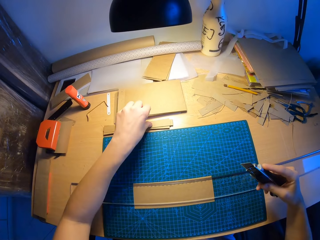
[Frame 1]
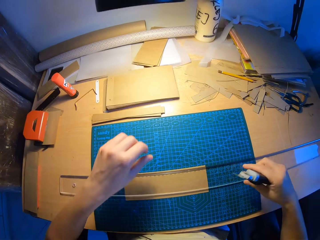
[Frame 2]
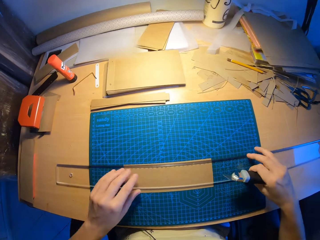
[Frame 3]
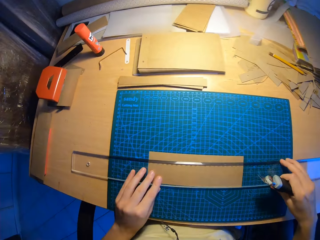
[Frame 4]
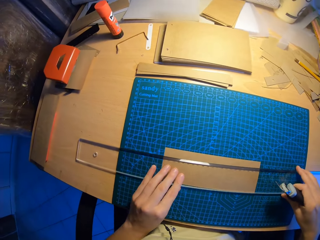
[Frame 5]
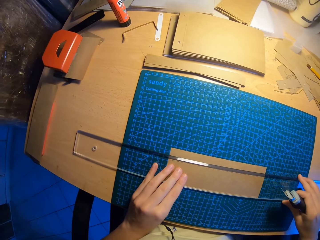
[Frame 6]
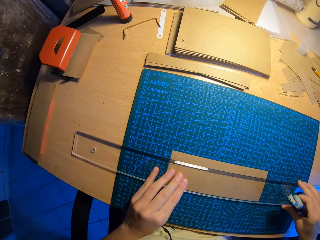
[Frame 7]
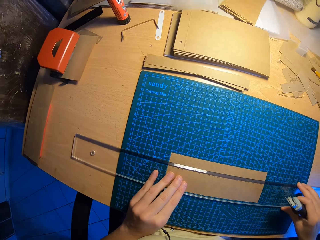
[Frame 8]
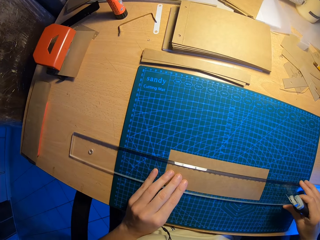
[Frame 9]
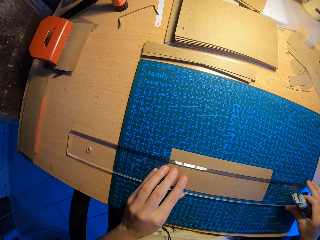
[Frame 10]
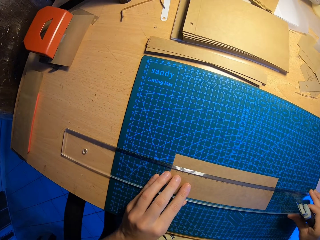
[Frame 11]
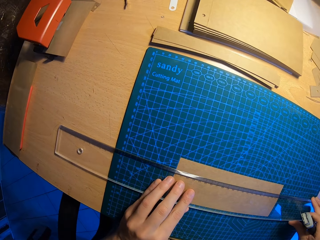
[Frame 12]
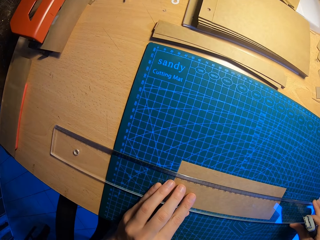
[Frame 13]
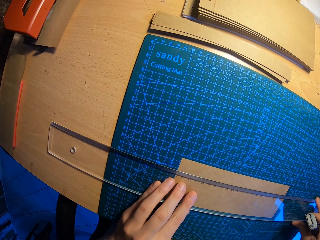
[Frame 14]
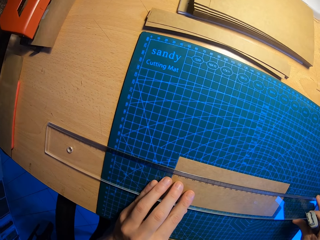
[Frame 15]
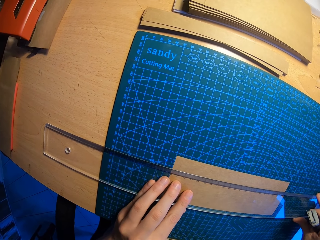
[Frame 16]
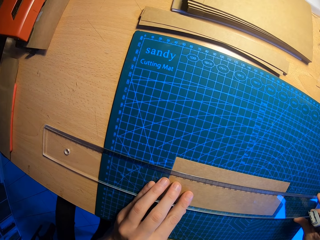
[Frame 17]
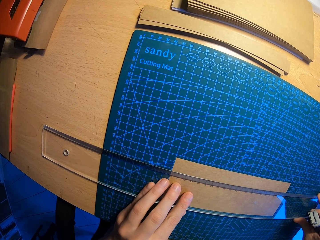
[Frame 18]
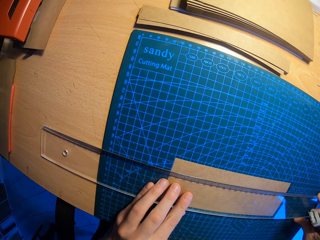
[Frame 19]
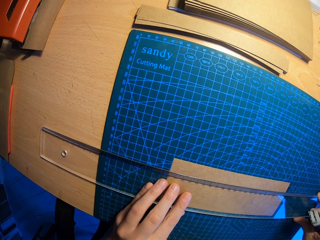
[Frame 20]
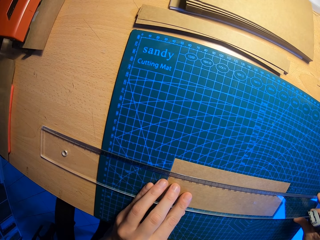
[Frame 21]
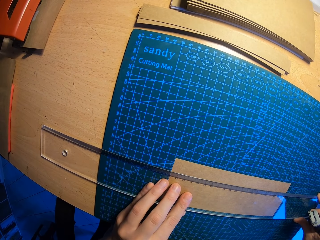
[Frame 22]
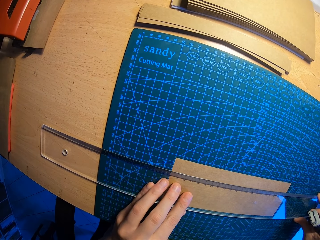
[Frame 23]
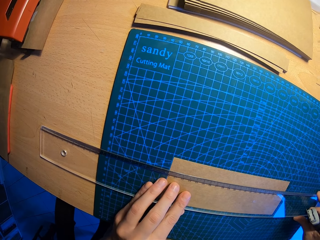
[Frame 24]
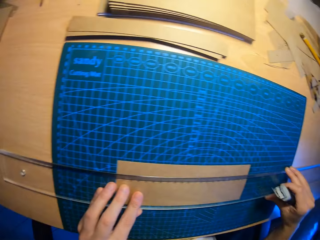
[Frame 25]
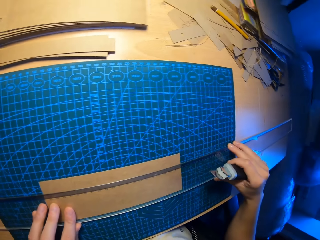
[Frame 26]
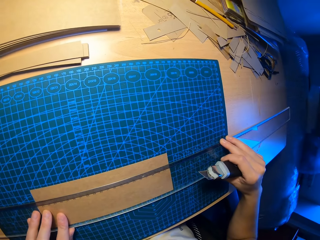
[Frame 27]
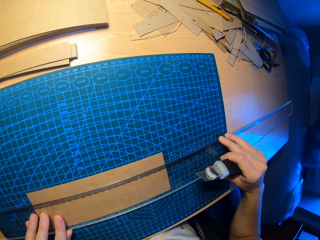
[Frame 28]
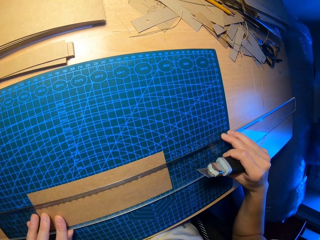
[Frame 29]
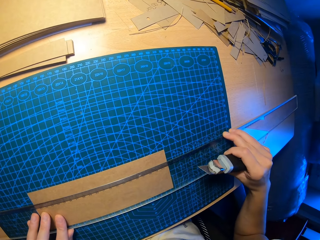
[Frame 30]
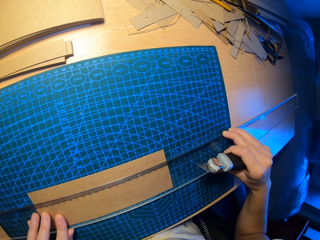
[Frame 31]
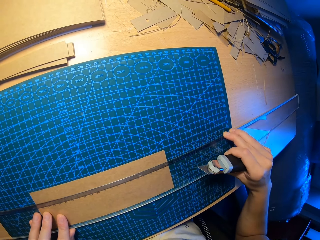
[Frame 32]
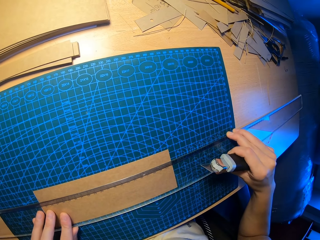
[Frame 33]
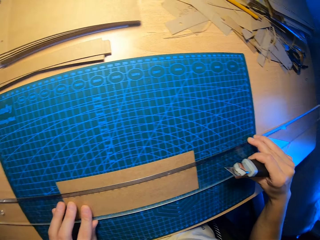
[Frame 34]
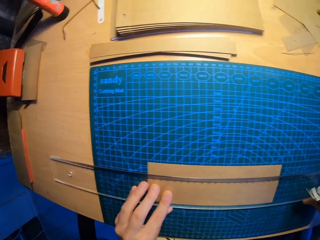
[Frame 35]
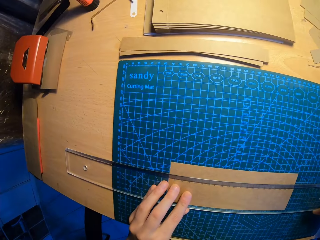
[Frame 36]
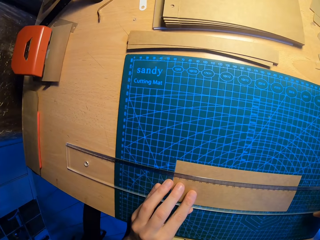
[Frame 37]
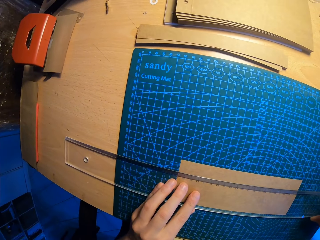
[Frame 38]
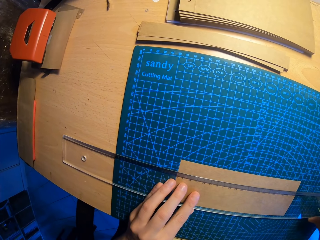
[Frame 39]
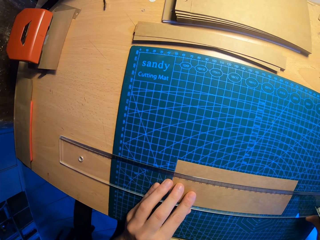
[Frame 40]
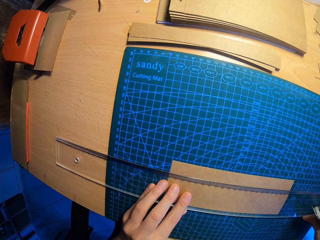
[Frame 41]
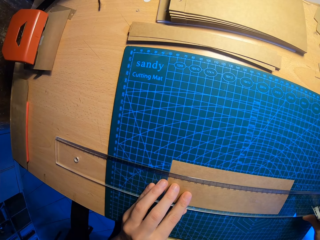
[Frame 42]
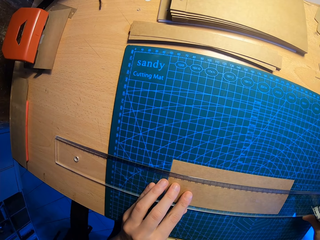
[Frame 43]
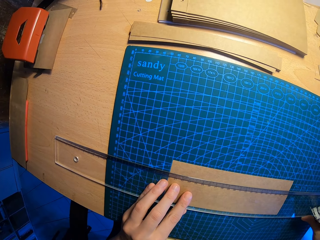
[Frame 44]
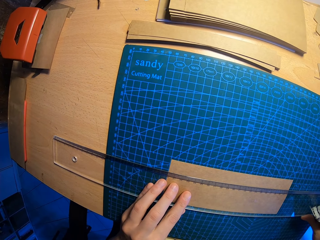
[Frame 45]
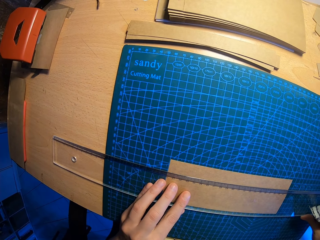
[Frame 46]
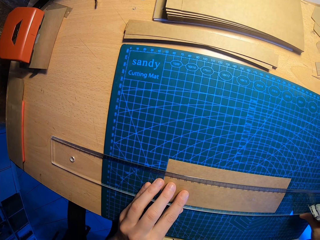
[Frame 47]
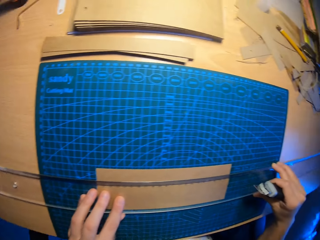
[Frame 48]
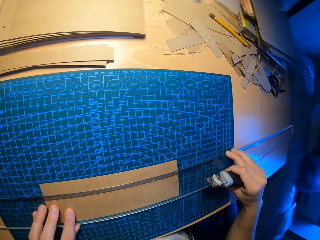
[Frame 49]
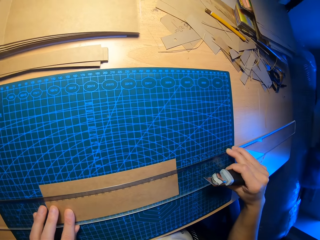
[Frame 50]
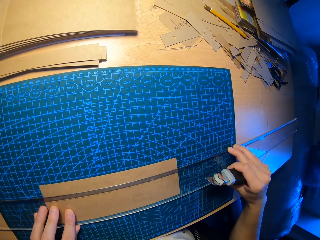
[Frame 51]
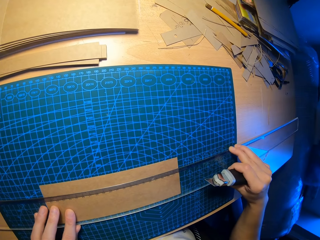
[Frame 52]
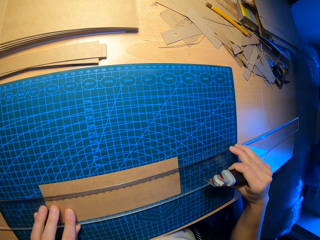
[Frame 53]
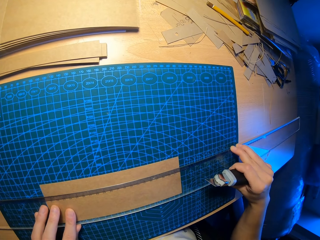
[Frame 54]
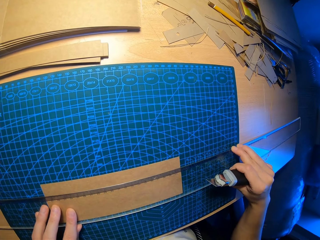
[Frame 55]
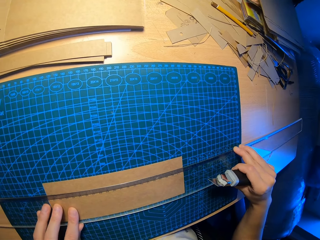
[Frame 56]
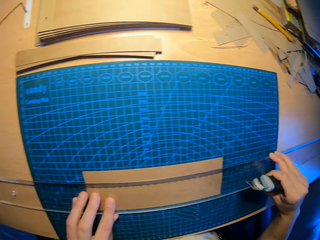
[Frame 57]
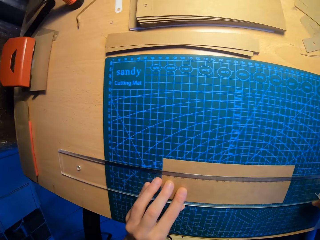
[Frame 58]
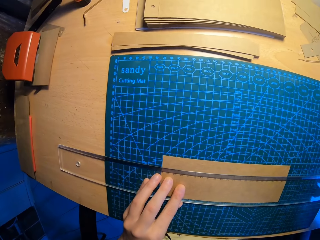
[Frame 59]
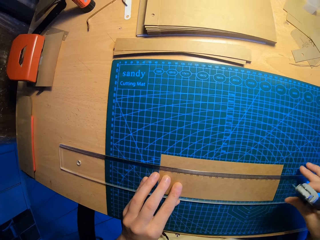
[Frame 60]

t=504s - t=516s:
The camera wearer holds a paper. He adjusts the setsquare on the table with both his hands. He holds a ruler. He measures the paper.

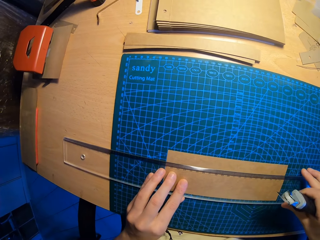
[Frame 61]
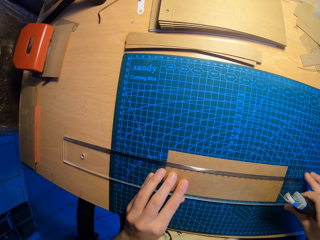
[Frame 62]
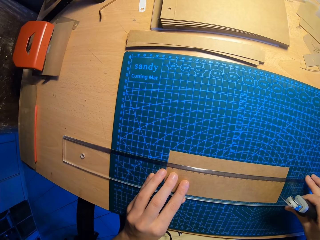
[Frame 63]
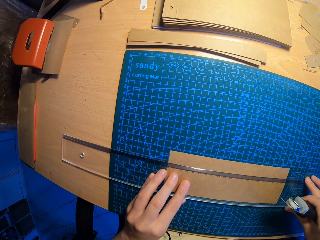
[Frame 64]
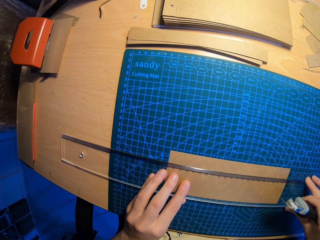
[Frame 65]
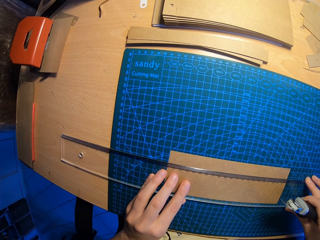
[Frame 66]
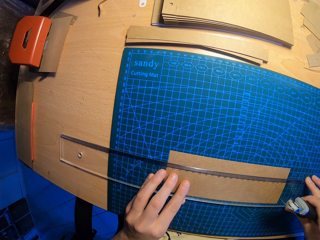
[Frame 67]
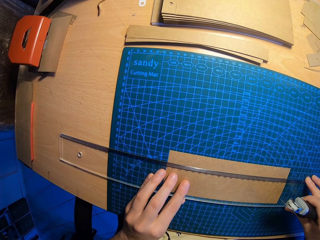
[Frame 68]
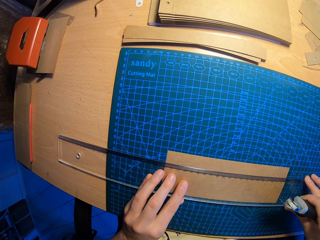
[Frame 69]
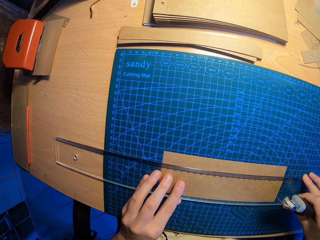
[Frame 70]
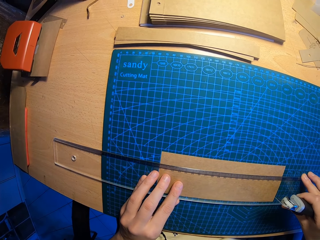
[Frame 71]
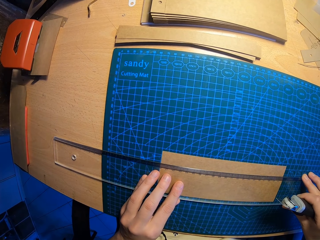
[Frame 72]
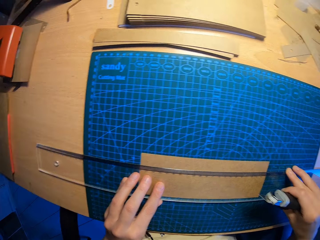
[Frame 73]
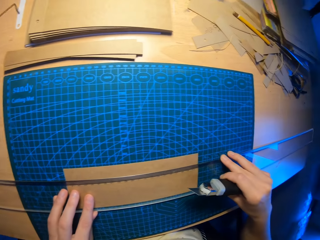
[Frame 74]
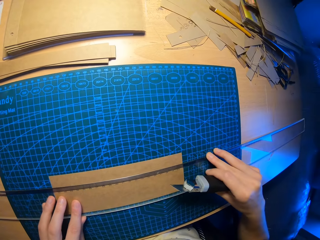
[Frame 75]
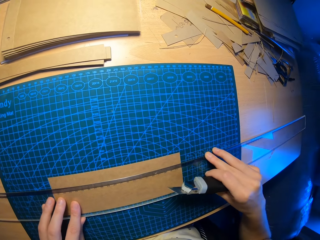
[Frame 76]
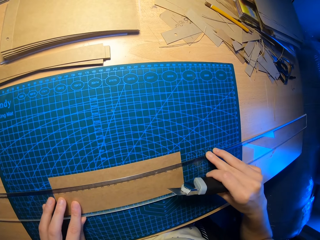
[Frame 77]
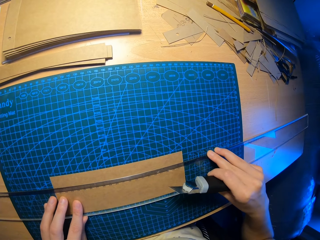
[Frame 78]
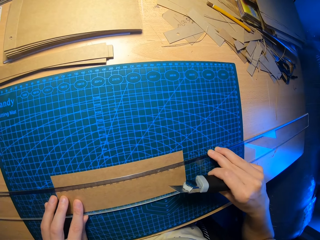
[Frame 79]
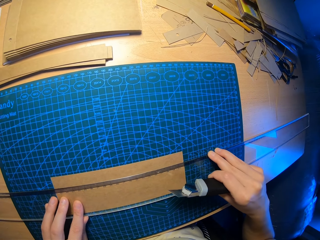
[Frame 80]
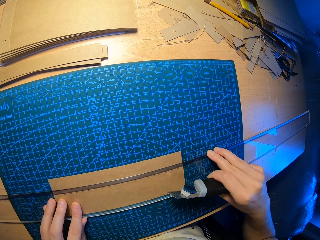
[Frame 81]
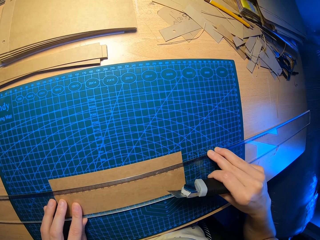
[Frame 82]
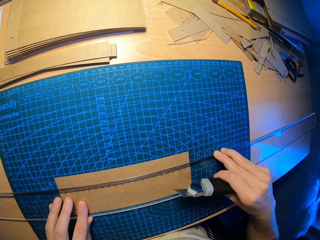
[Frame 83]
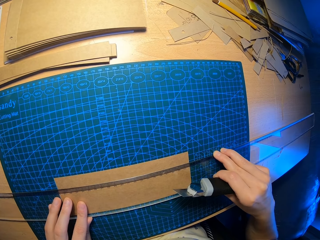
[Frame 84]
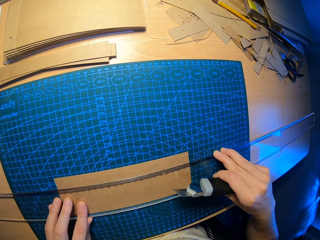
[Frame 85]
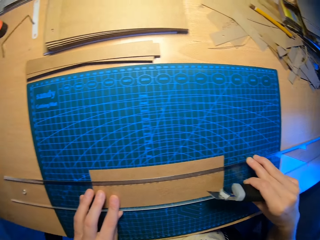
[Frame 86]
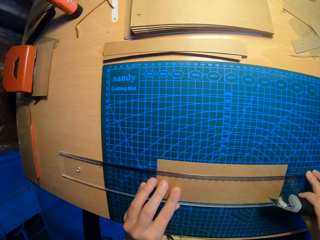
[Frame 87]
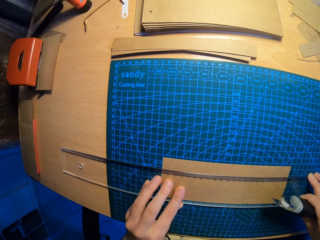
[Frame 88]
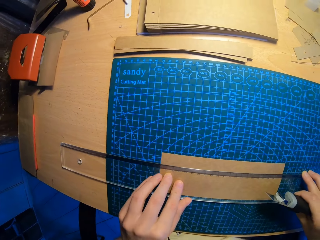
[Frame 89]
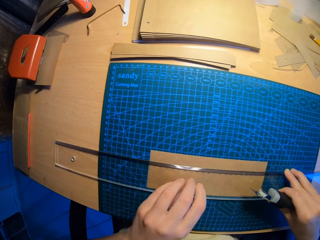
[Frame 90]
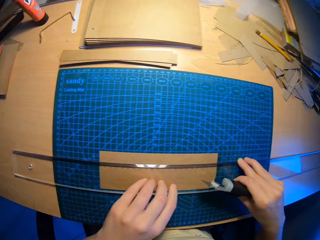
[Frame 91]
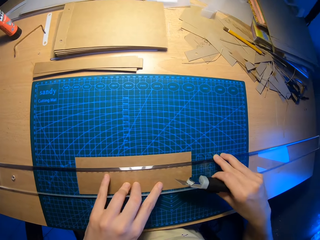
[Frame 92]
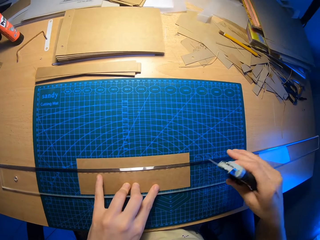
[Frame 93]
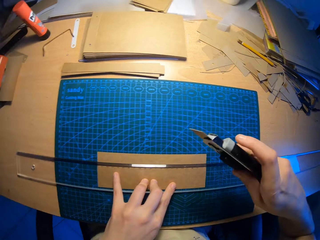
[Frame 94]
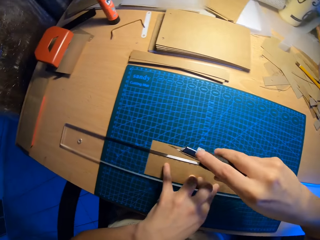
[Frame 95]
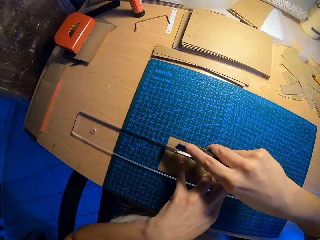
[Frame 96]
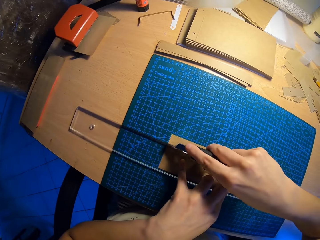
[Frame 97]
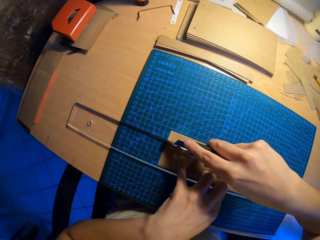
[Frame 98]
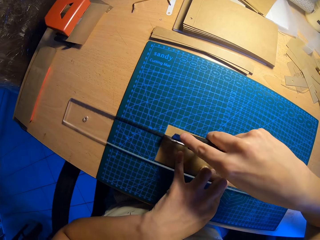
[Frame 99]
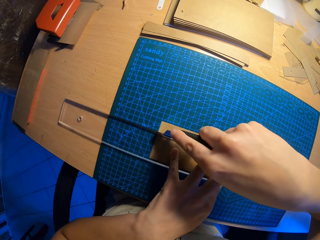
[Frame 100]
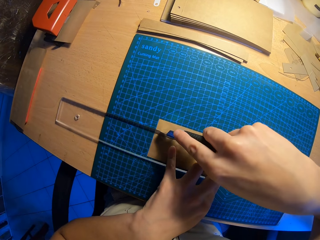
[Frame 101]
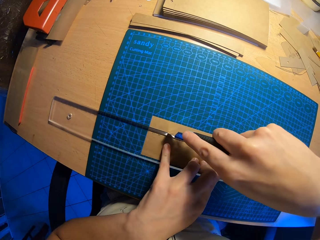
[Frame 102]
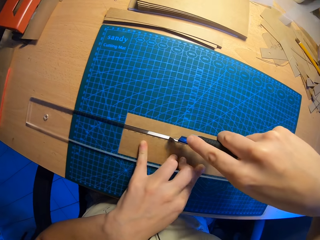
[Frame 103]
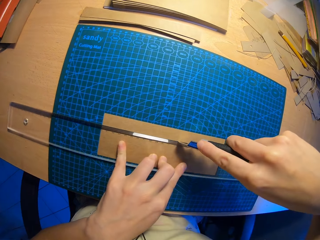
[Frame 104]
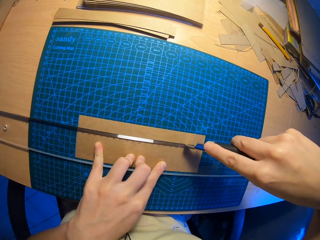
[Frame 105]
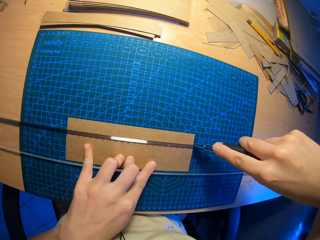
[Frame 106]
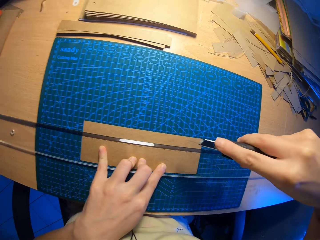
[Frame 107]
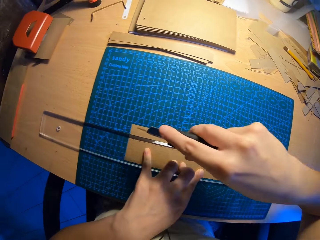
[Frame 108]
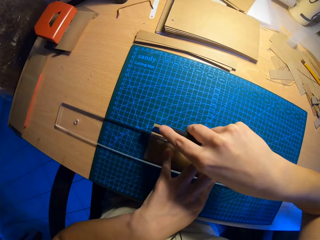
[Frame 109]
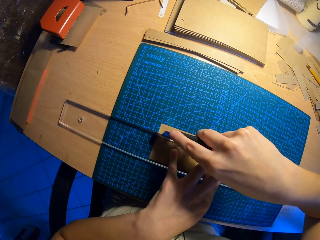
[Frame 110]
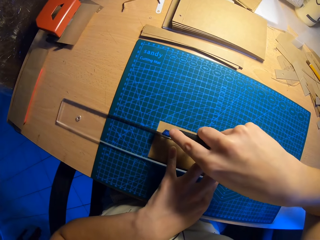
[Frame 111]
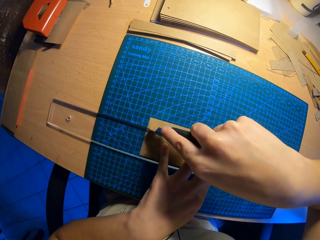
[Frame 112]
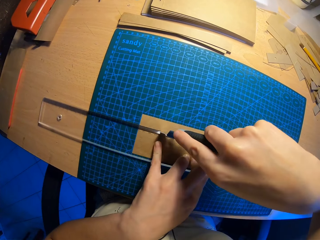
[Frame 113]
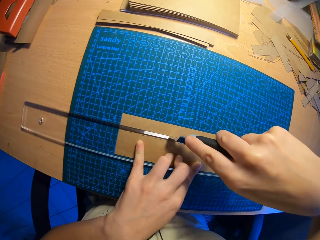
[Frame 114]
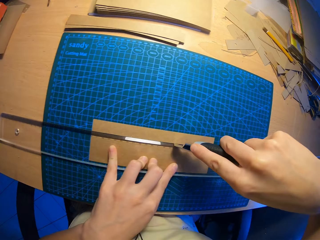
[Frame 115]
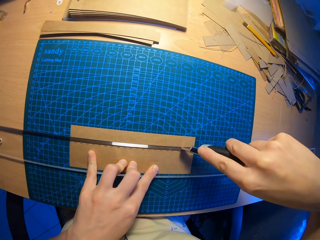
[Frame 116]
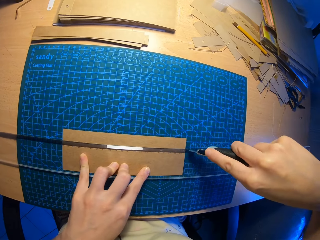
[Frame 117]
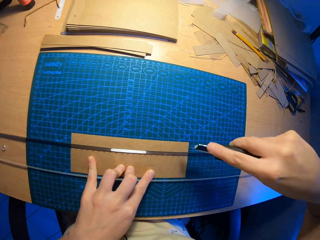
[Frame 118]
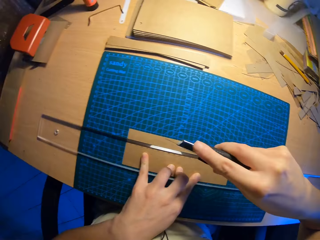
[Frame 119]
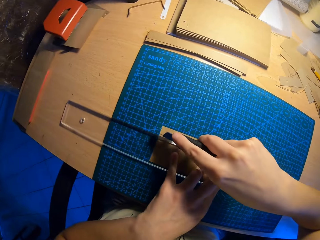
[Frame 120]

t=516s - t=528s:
The camera wearer holds a ruler. He cuts a cardboard with the draper in his right hand.
